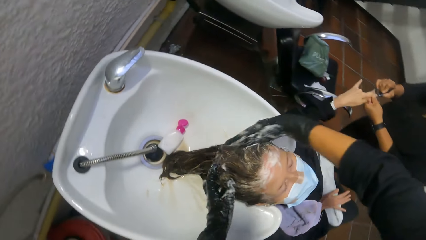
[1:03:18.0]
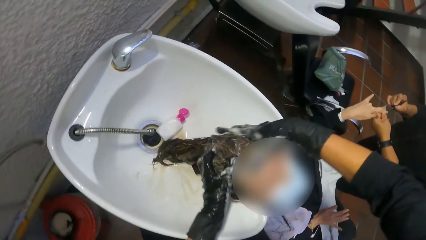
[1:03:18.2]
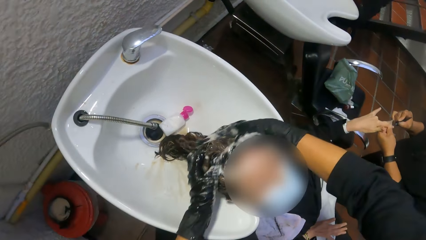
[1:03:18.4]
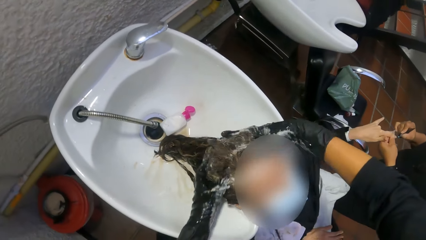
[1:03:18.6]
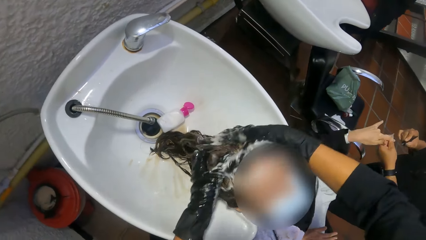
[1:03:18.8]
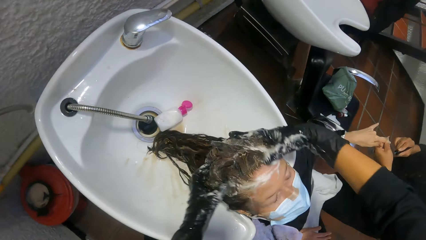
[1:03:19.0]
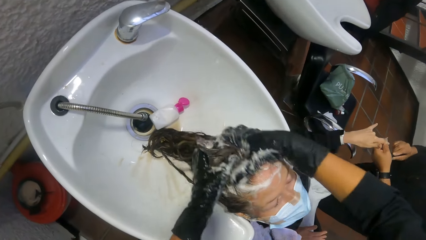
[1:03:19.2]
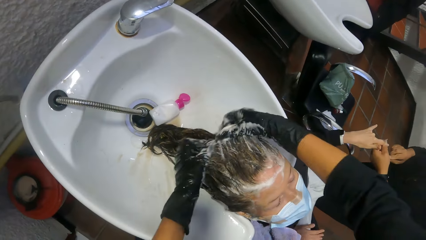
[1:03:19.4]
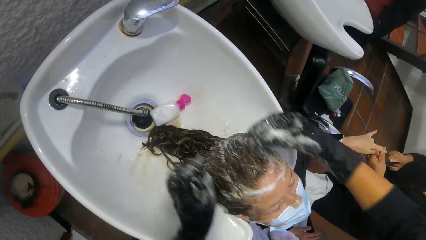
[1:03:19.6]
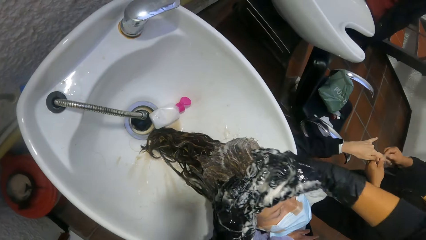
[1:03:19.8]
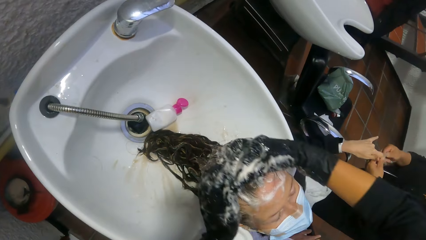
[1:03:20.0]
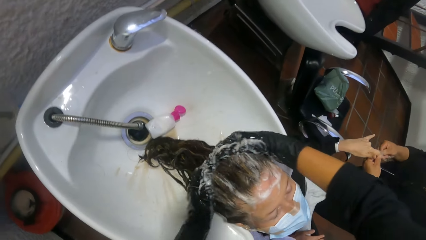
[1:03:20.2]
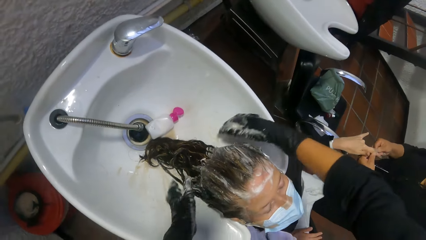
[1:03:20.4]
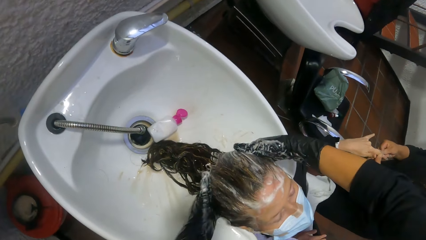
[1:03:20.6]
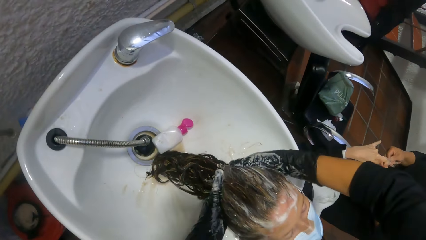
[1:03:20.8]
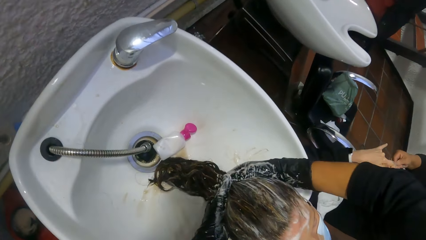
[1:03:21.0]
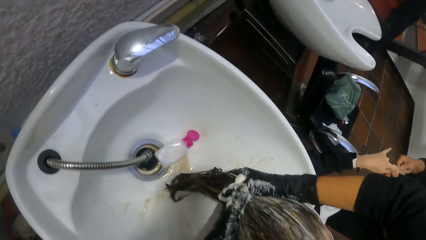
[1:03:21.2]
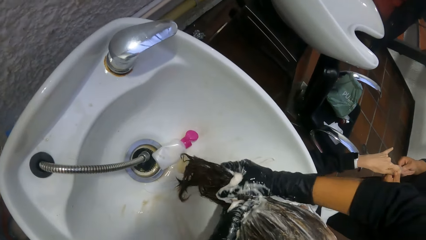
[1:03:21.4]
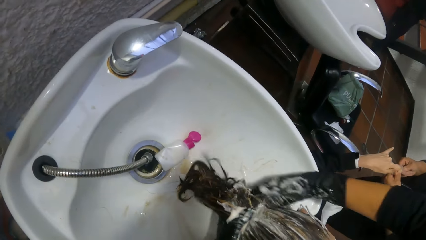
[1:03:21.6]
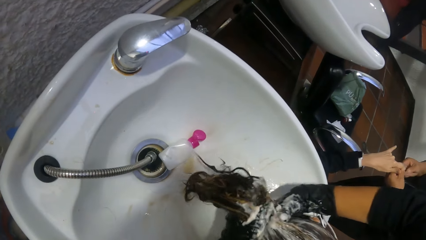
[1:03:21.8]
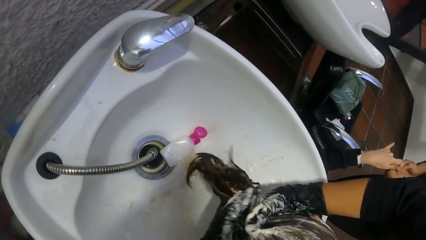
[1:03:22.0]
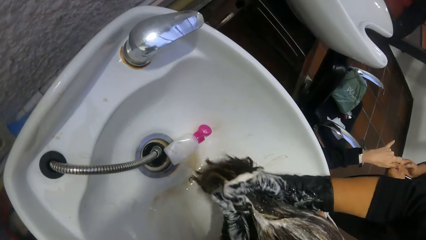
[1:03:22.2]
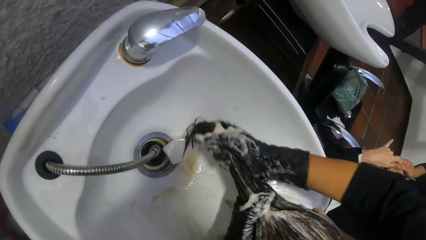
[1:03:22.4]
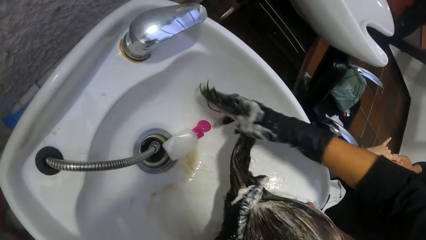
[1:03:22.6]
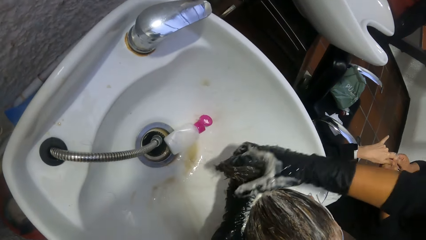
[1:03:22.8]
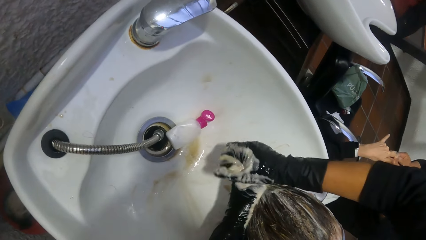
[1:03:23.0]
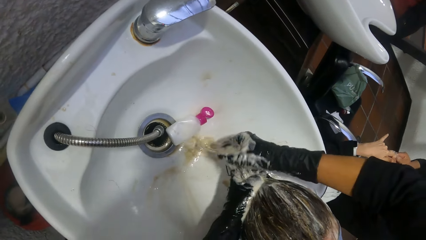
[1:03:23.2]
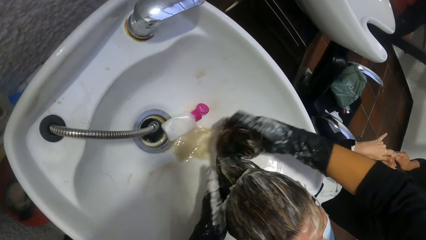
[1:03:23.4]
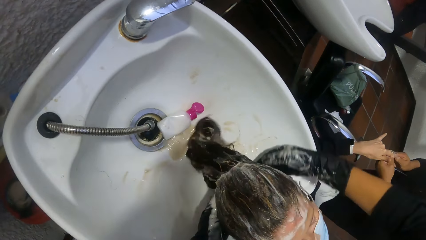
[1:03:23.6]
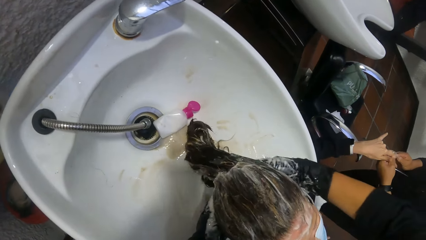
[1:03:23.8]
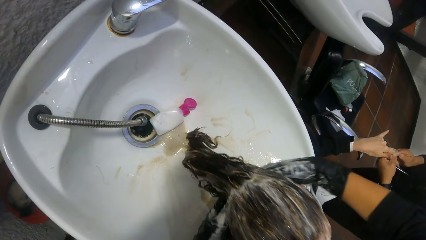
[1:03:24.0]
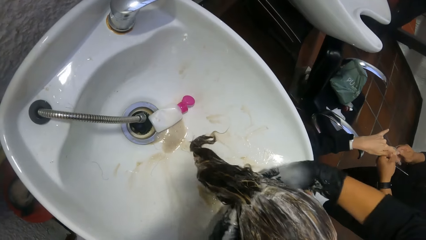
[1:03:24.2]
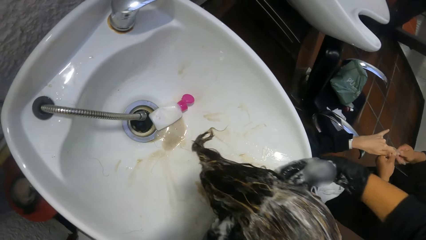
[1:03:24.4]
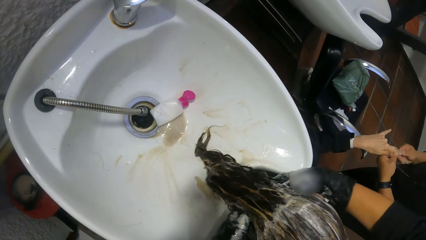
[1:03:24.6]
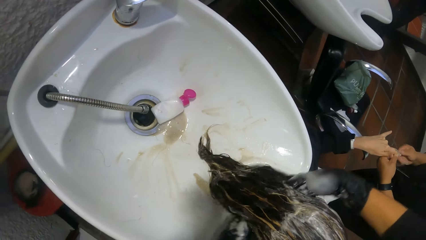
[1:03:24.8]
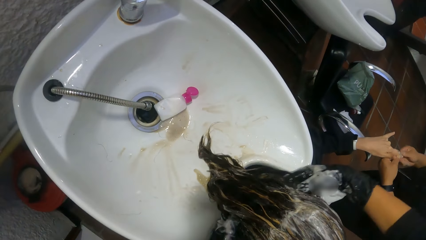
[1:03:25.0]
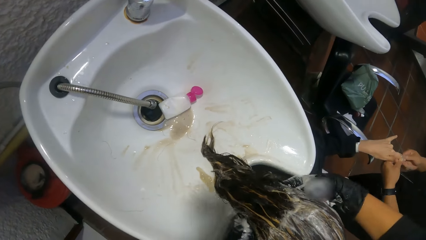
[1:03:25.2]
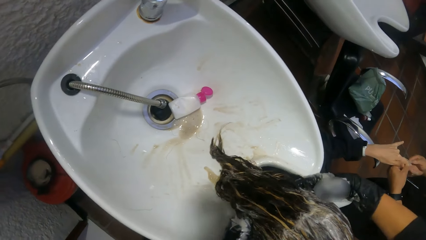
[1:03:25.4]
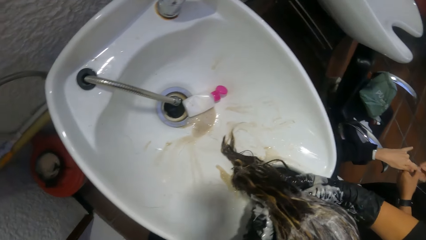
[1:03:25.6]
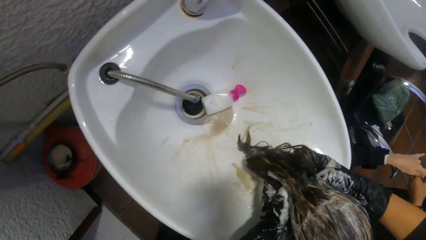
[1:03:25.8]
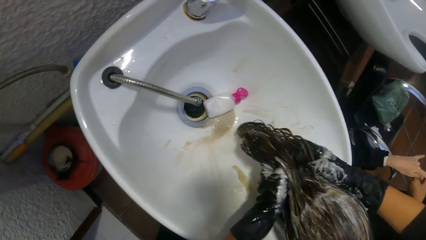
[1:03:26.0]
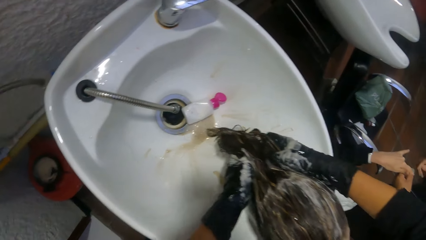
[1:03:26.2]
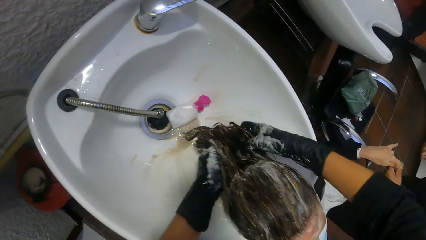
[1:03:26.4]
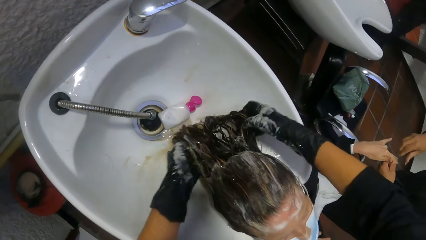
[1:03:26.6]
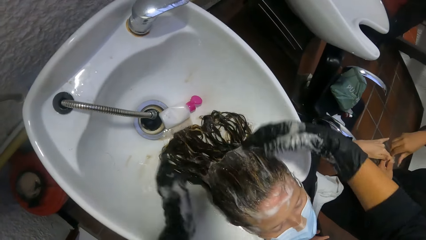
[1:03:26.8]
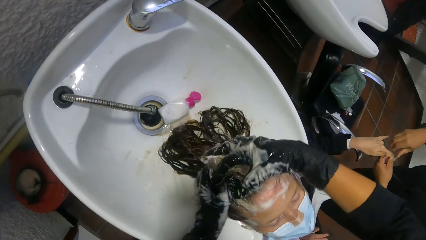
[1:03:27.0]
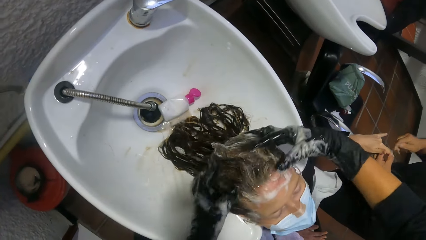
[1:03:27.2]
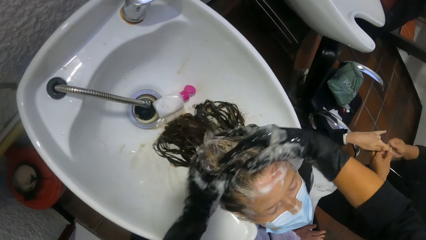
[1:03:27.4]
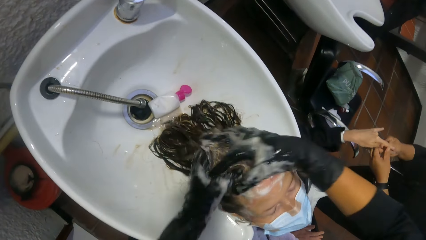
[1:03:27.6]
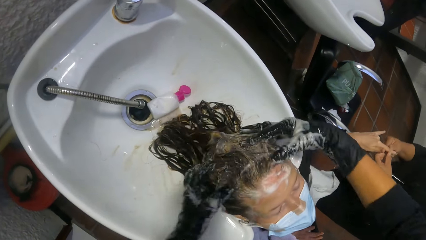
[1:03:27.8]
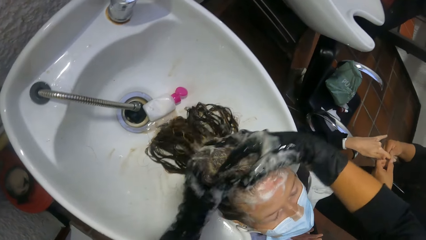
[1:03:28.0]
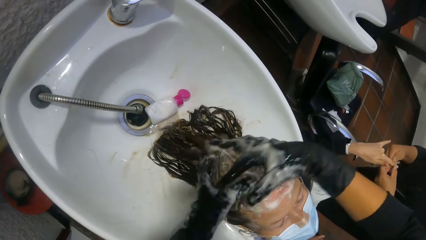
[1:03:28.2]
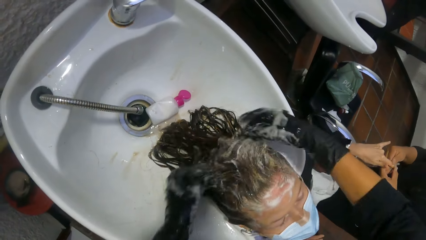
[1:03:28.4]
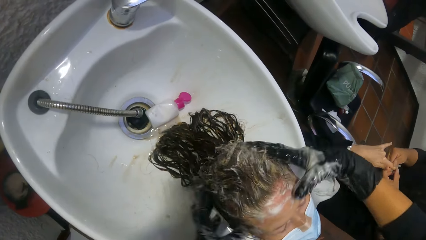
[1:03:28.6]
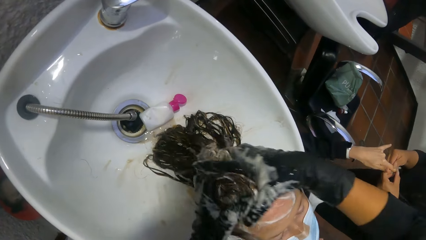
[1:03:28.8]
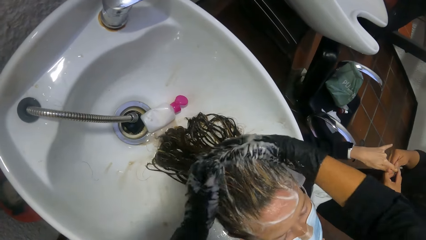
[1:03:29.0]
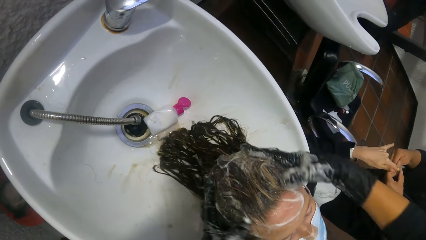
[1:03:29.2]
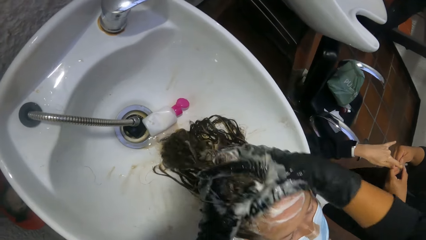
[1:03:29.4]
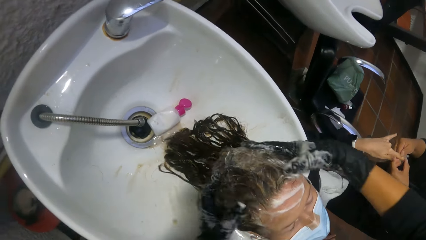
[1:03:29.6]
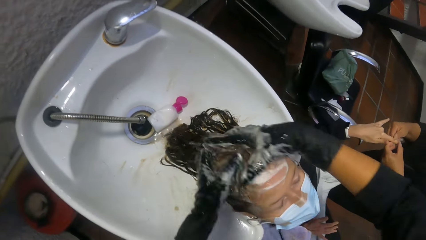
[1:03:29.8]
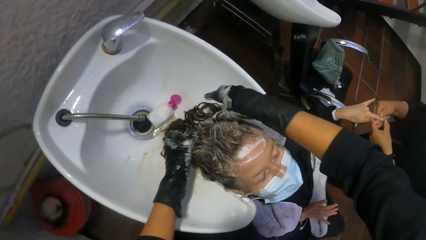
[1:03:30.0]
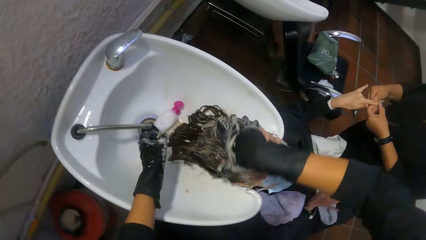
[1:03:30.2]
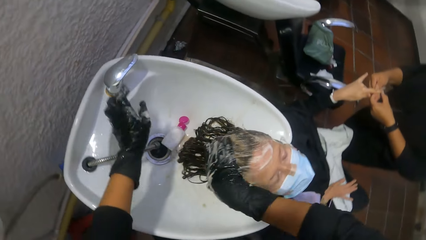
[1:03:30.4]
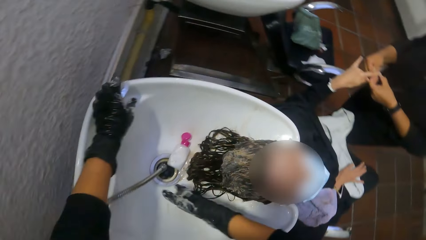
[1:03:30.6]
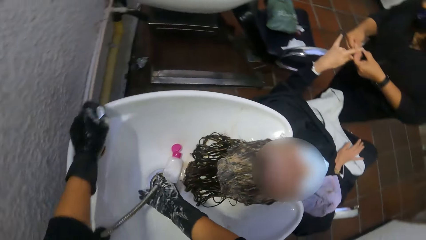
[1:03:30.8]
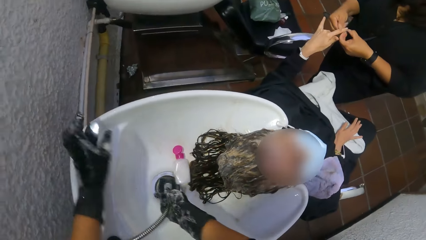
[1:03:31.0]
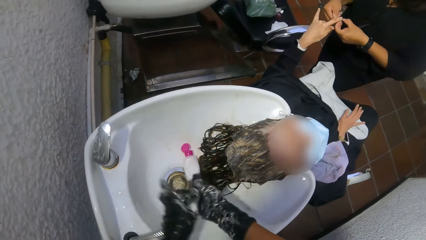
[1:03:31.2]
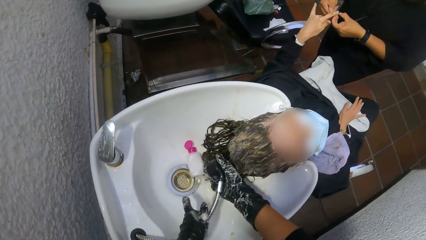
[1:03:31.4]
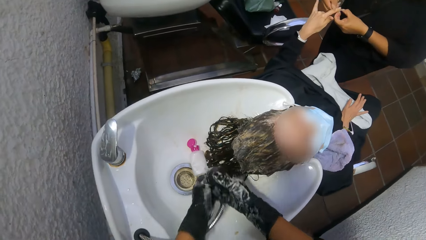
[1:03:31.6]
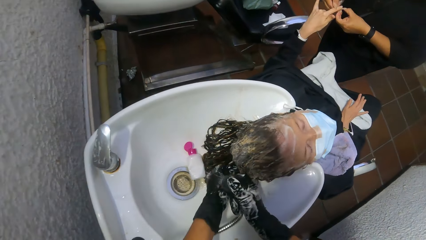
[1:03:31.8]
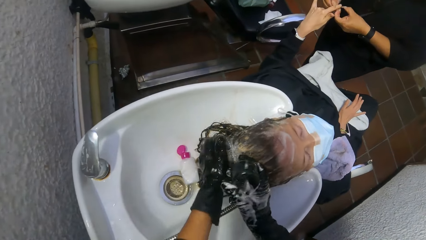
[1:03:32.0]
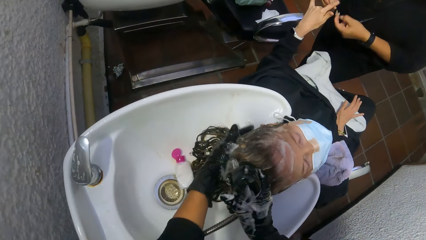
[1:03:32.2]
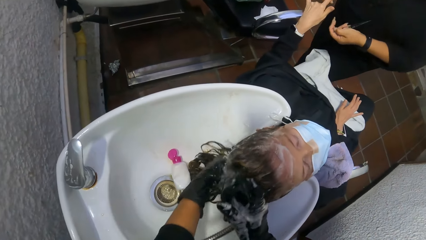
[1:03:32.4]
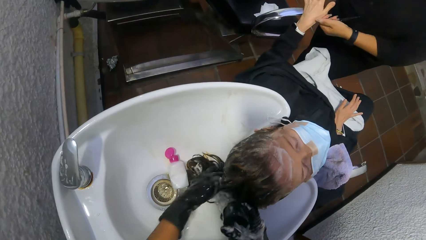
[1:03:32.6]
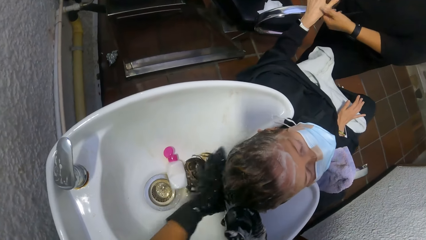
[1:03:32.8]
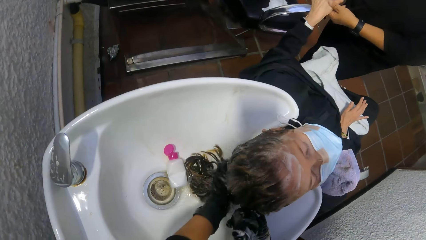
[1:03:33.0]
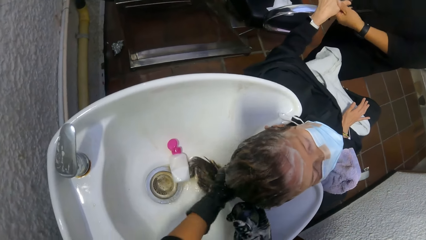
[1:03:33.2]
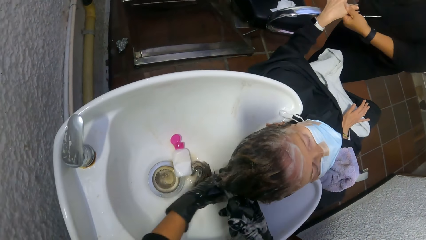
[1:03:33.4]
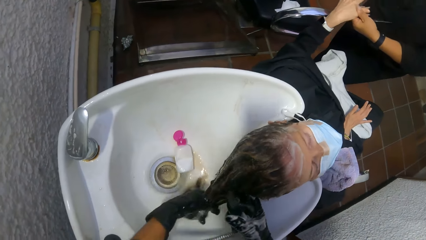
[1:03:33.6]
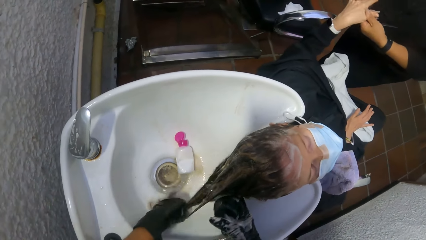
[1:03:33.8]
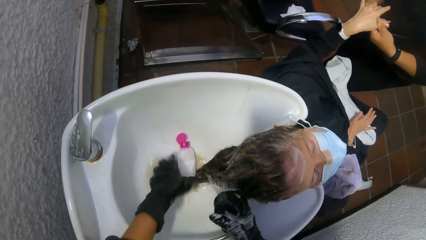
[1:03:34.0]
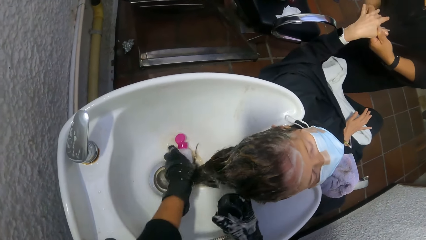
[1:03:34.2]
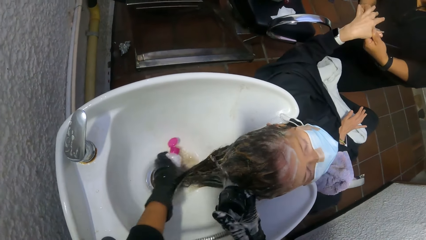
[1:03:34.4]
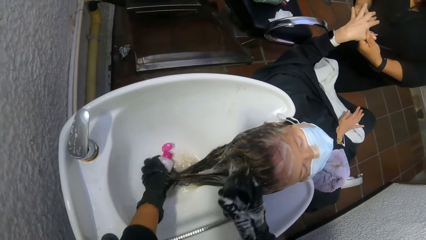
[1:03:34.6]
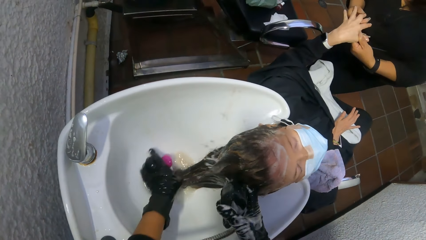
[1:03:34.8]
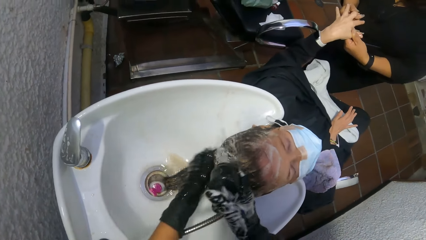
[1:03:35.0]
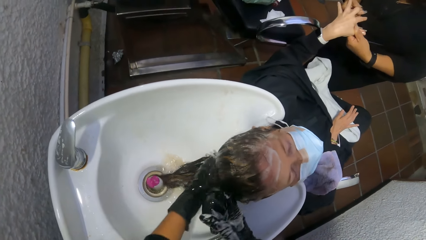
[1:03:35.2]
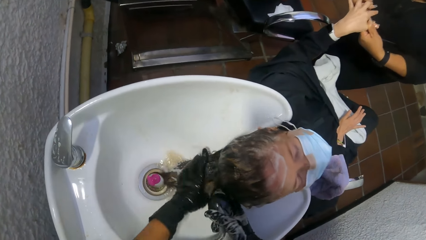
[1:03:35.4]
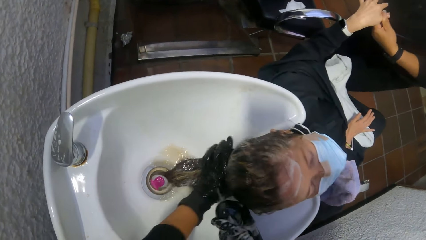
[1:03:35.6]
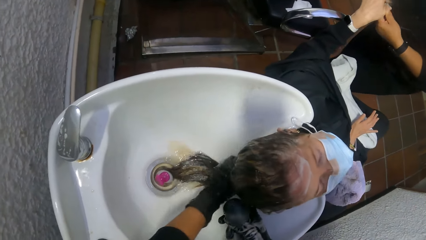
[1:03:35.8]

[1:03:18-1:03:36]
A woman dips the nail polish brush into the nail polish in her left hand with her right hand. She cleans nail polish off the sides of another woman's finger with her right hand. The first woman cleans nail polish off the other woman's finger with her left hand. The camera wearer picks the shampoo station's water hose with her right hand. She turns on the water at the shampoo station with her left hand. She rinses her left hand with the water hose in her right hand. She rinses the other woman's hair with her left hand with the water hose in her right hand.
